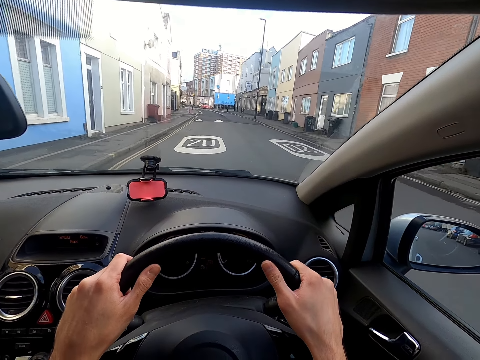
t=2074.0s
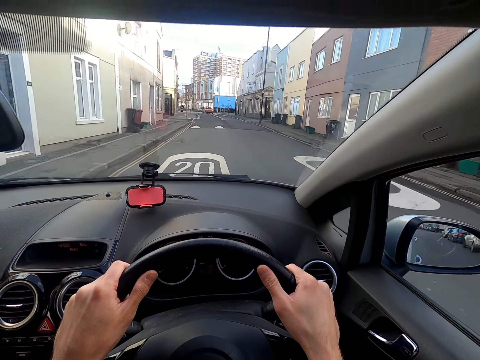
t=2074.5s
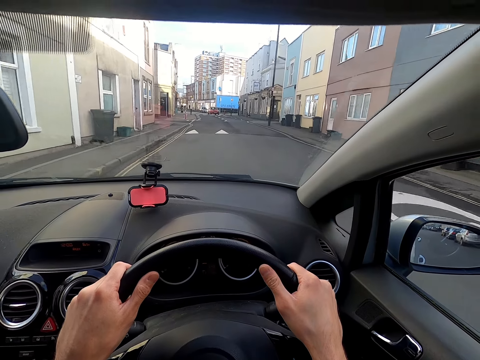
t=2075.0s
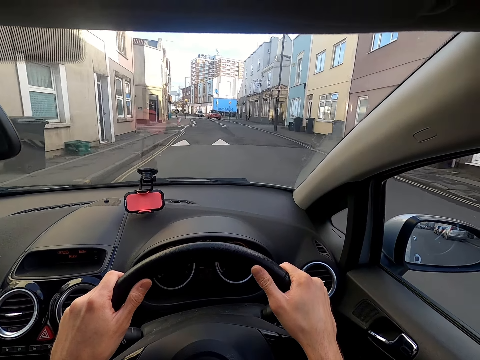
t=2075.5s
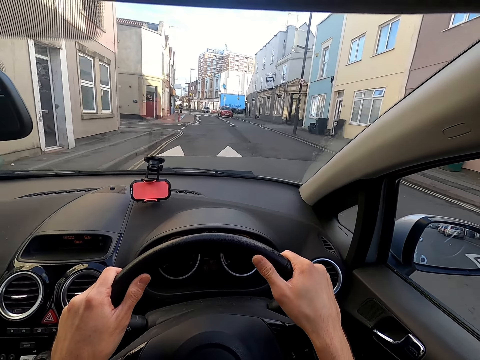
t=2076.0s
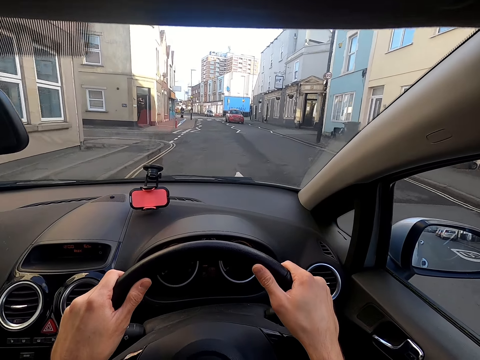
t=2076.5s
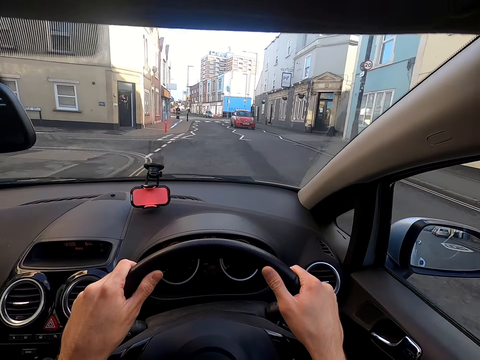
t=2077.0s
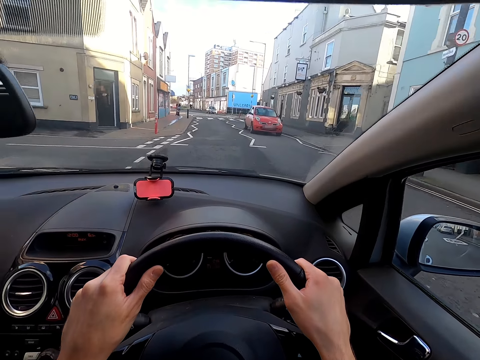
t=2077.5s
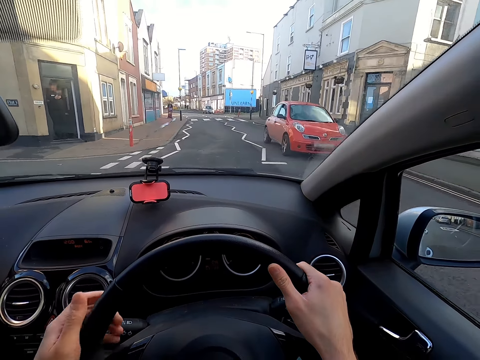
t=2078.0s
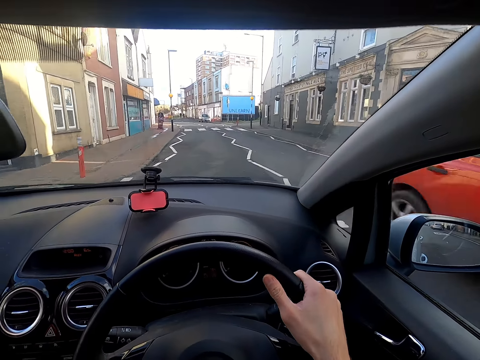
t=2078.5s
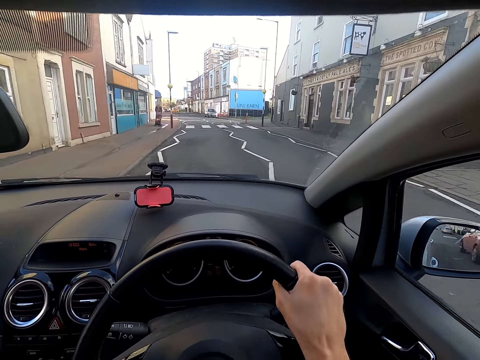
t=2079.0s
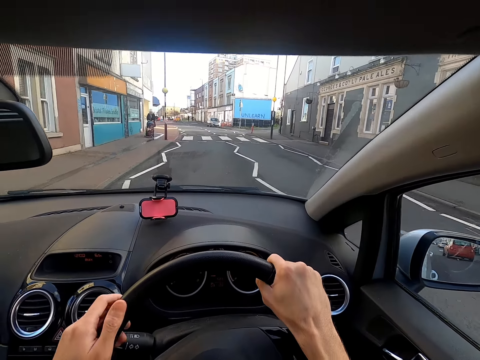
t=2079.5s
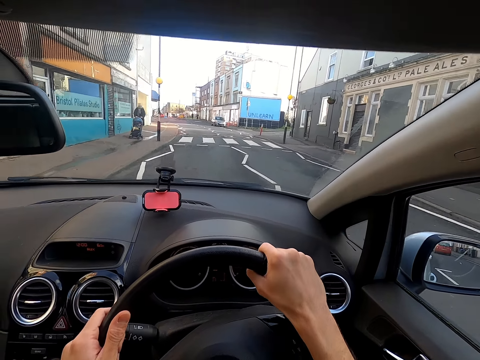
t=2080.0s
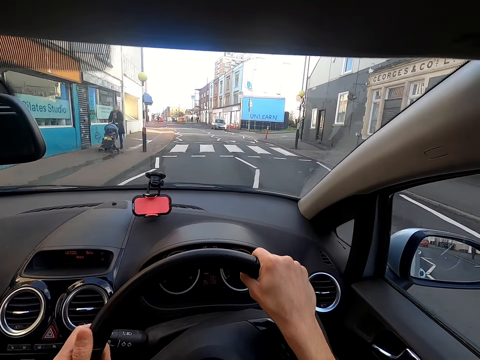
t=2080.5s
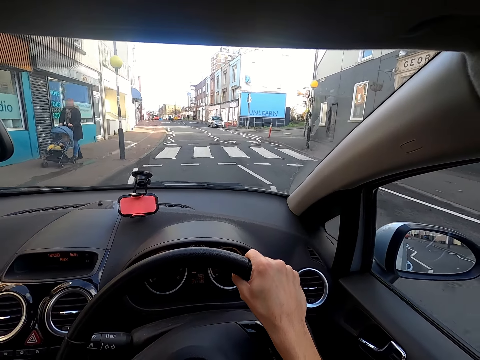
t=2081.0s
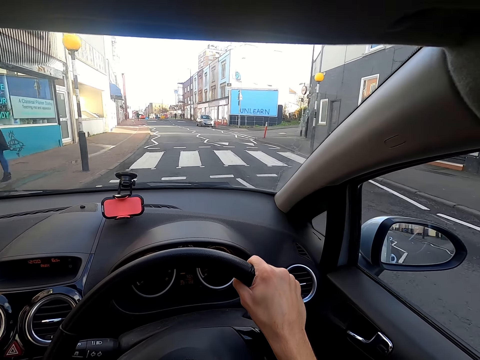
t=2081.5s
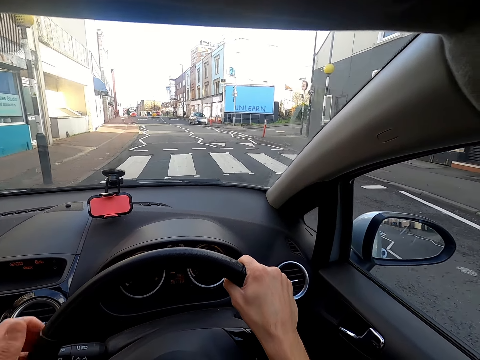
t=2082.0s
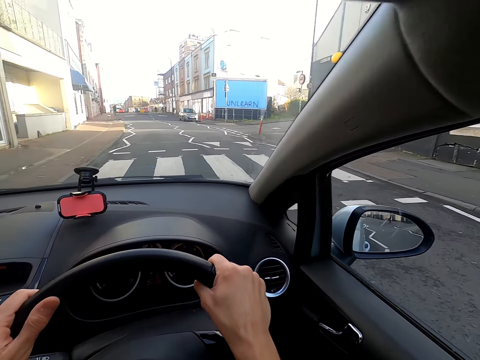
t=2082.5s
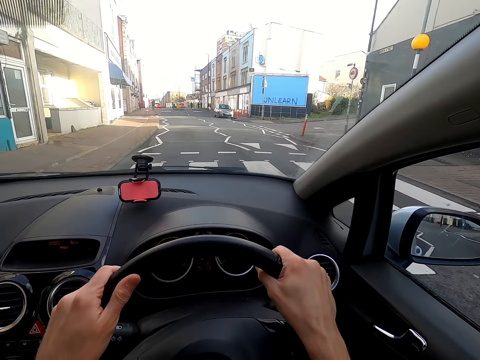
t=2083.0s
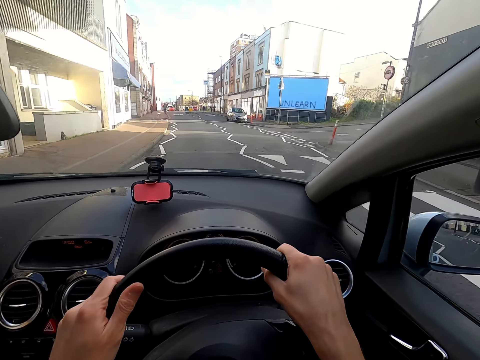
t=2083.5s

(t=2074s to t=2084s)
A red car drives past the camera wearer.

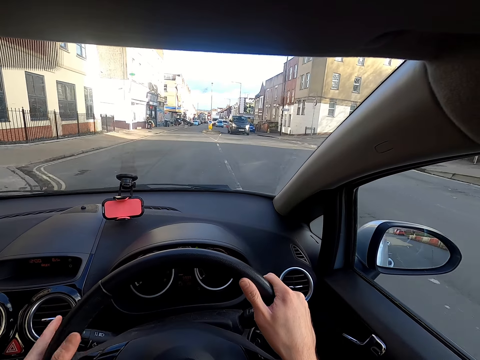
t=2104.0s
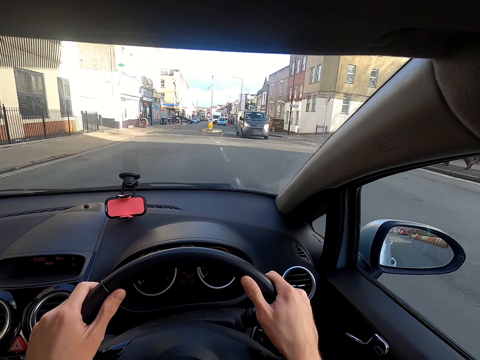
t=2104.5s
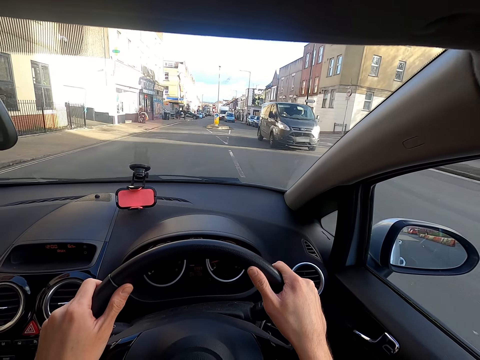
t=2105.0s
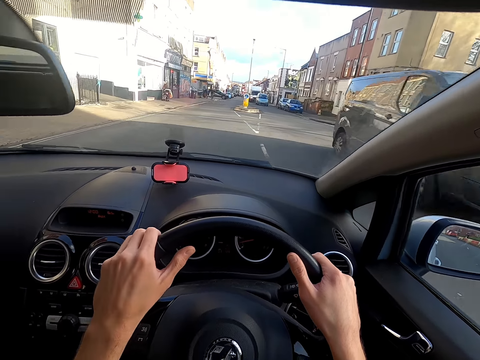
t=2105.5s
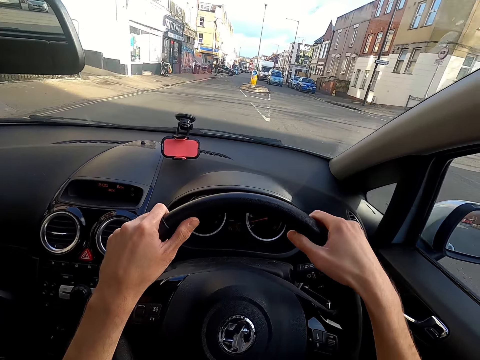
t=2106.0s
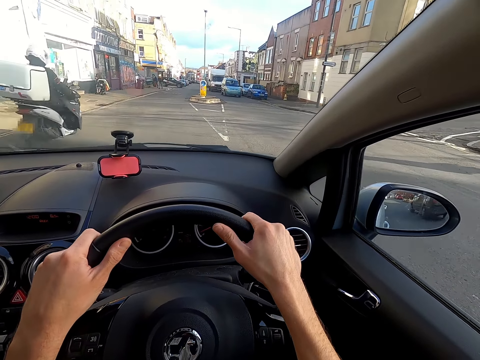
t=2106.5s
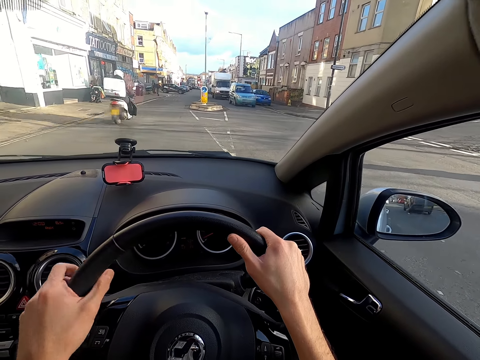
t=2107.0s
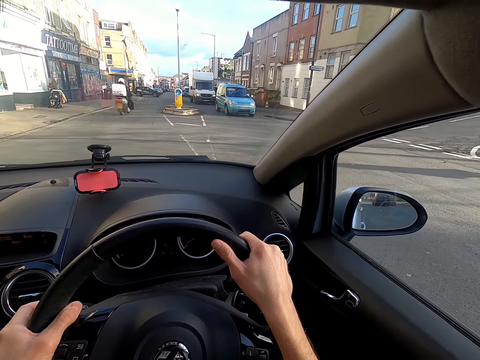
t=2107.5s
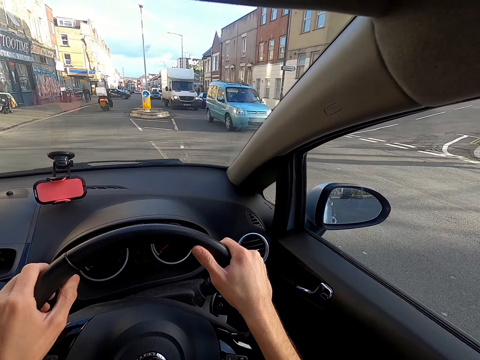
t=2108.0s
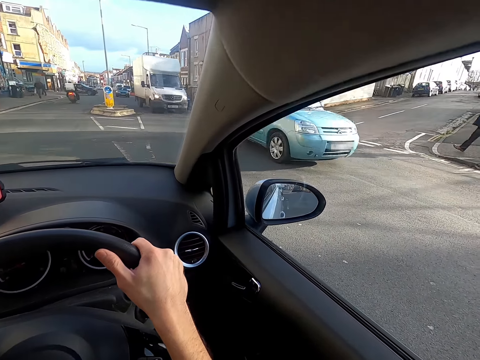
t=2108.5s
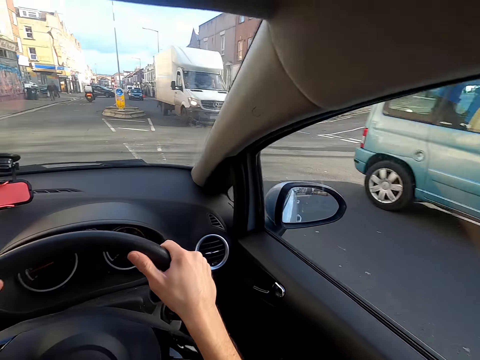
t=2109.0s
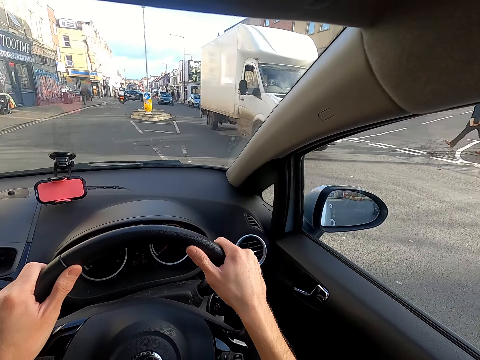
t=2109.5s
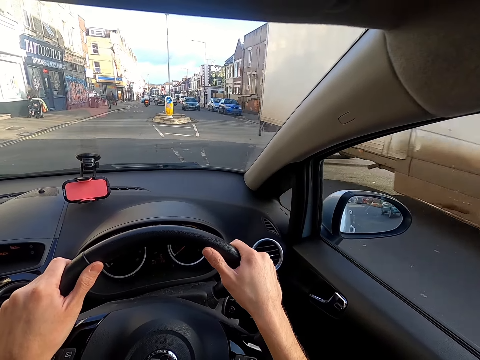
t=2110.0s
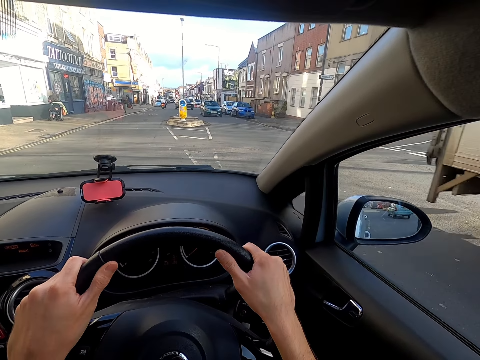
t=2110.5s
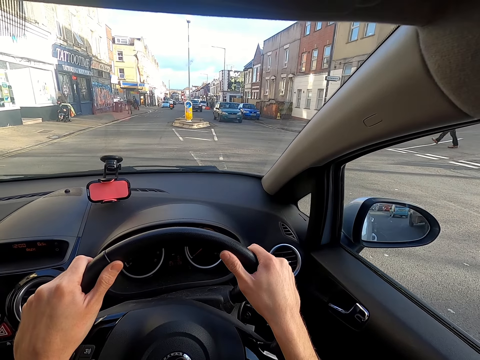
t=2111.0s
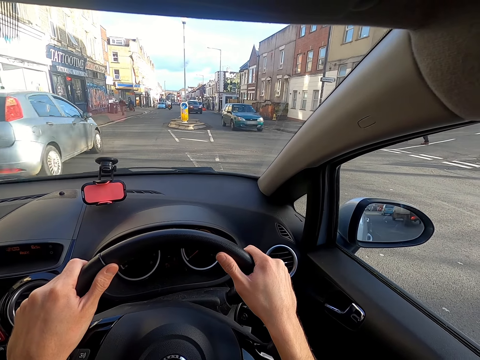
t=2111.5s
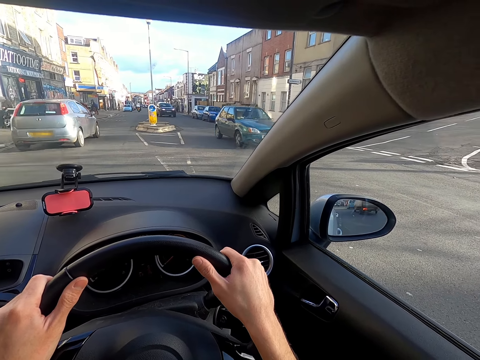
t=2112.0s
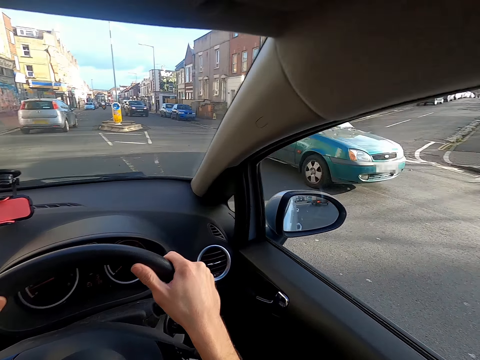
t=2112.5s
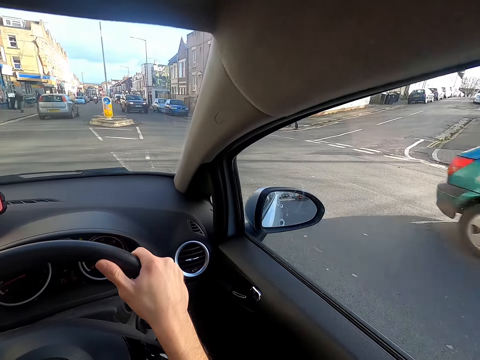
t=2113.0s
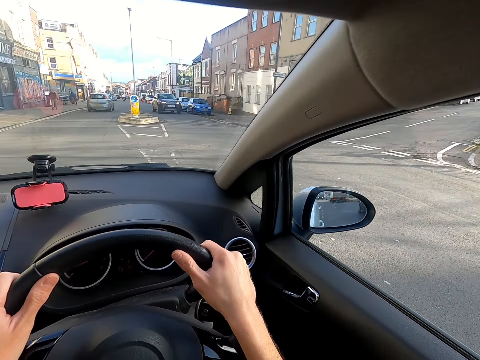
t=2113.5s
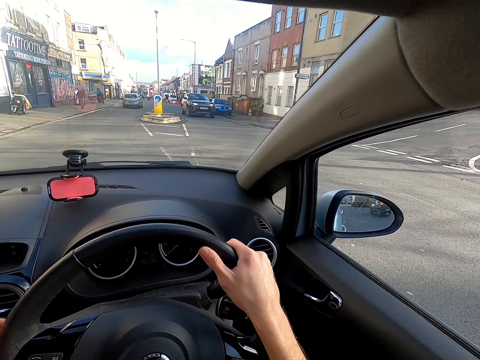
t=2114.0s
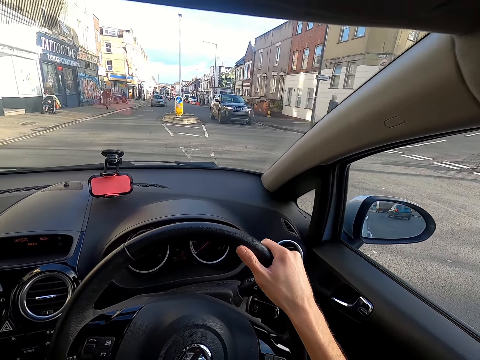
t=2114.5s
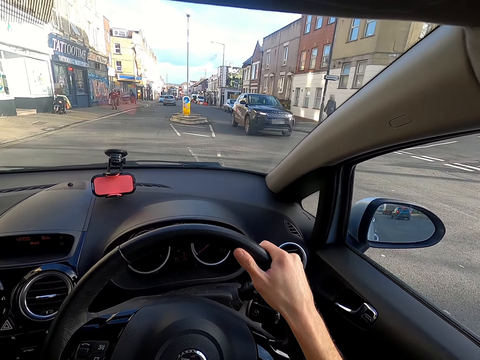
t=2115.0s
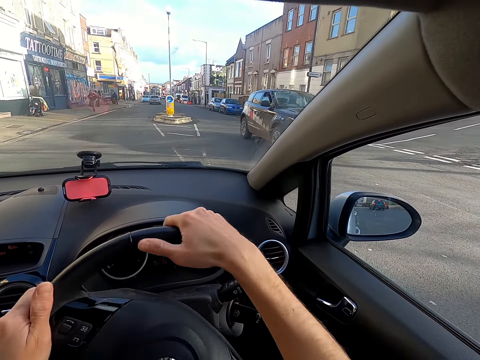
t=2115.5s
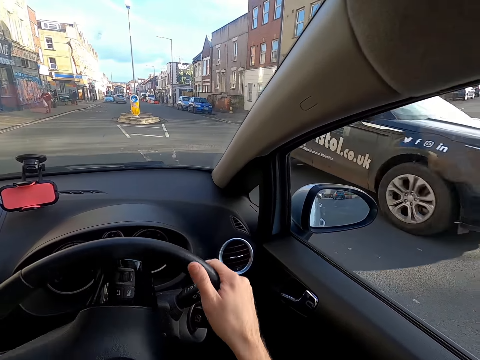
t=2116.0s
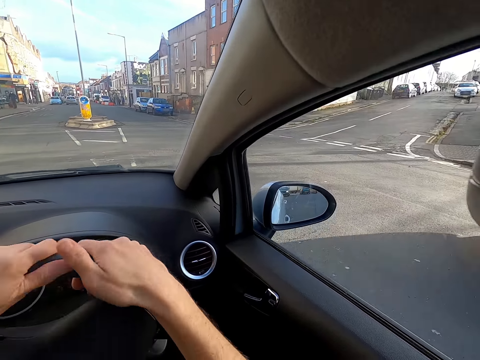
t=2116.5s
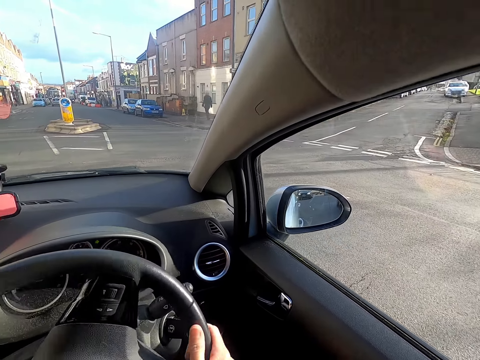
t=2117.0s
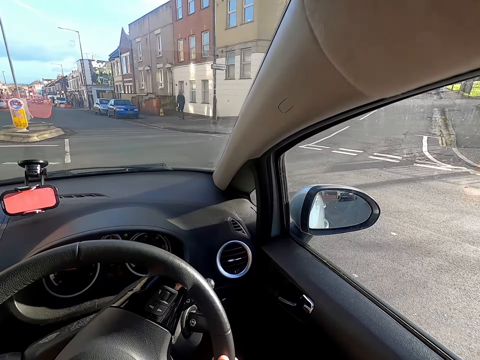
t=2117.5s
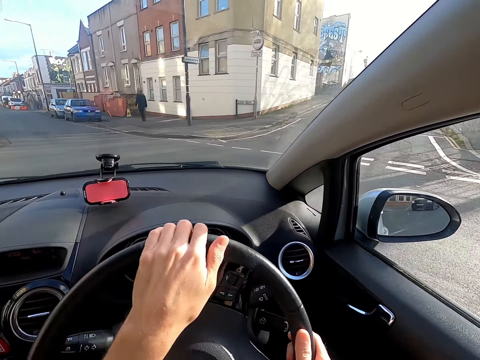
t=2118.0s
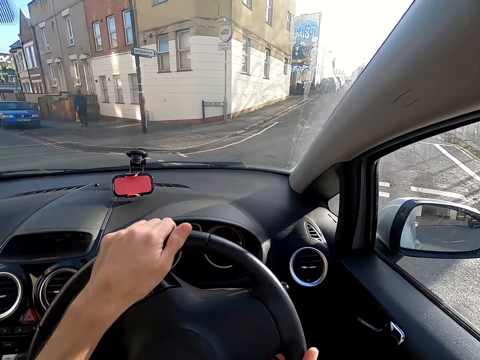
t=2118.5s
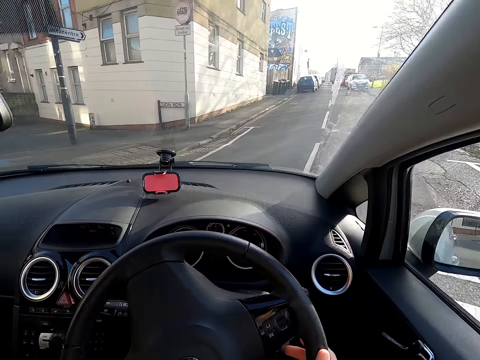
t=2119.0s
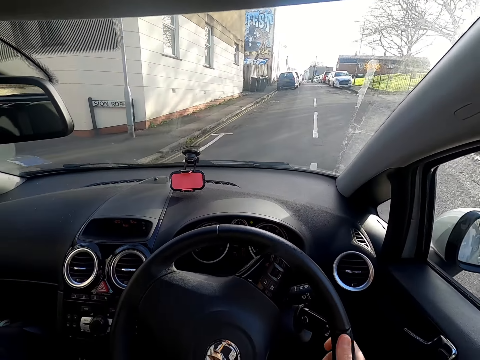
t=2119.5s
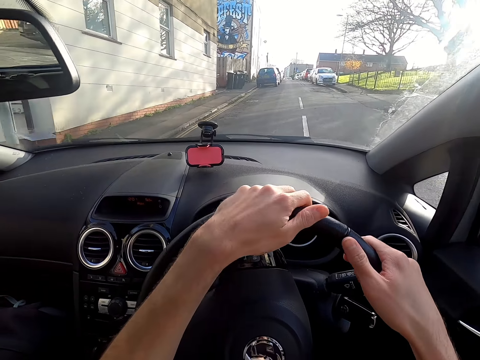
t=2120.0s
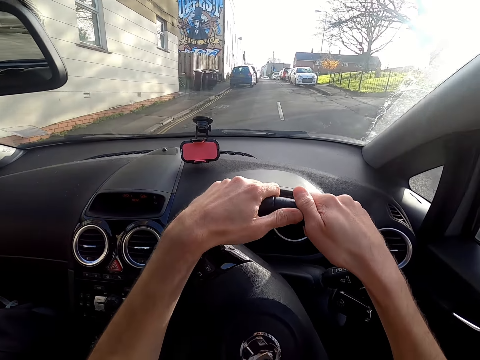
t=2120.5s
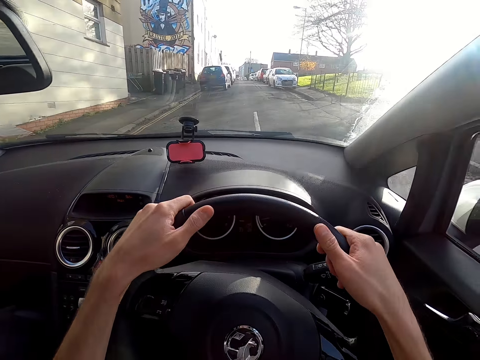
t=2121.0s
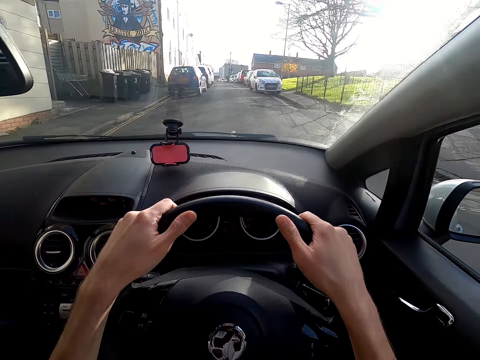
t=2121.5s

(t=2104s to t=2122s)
A black minivan passes the camera wearer. A man rides a motorbike past the camera wearer. Several cars drive past the camera wearer. A green car drives past the camera wearer. A black car drives past the camera wearer. The camera wearer drives the car.
